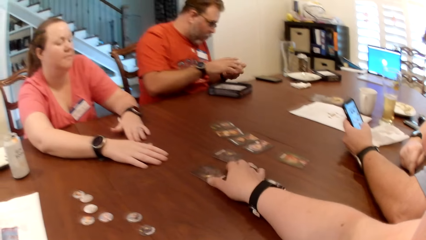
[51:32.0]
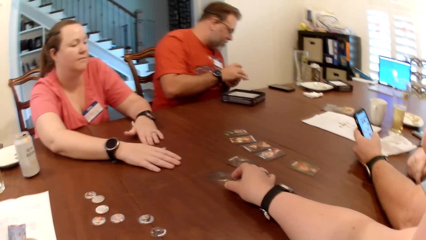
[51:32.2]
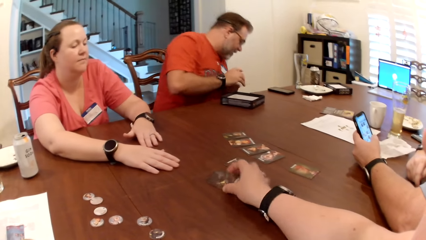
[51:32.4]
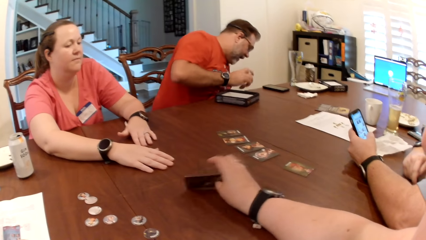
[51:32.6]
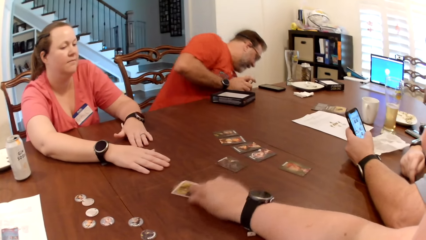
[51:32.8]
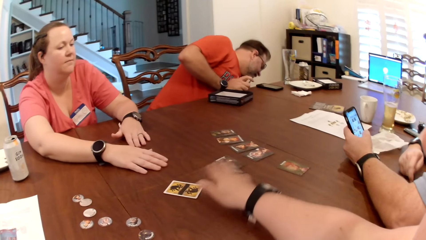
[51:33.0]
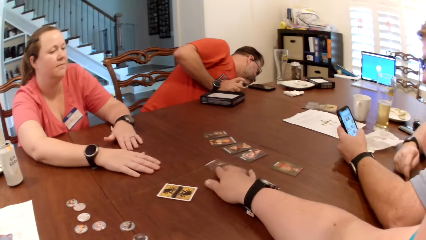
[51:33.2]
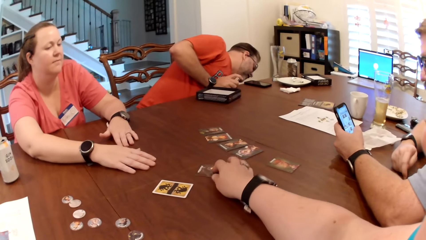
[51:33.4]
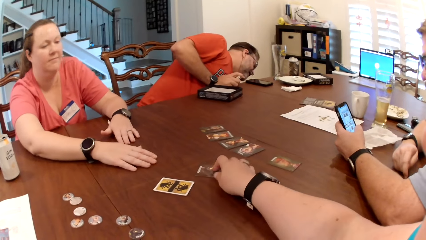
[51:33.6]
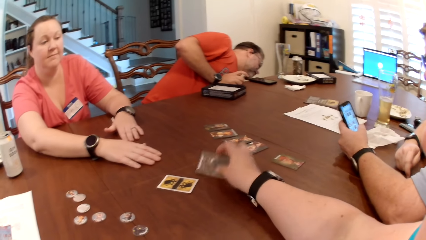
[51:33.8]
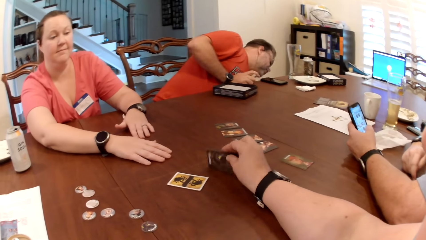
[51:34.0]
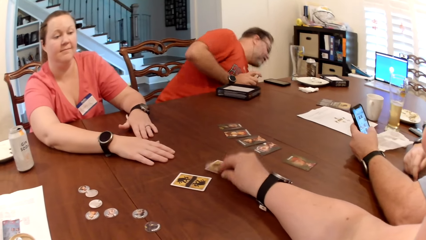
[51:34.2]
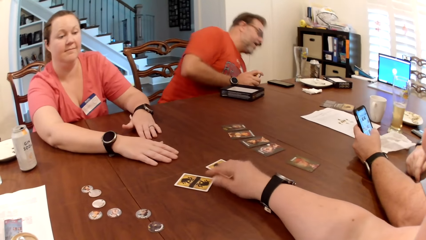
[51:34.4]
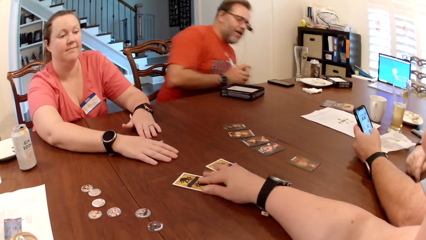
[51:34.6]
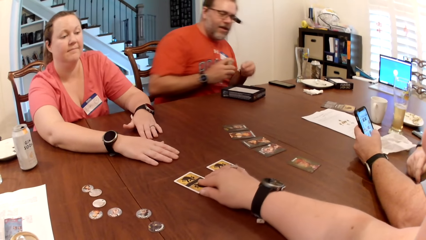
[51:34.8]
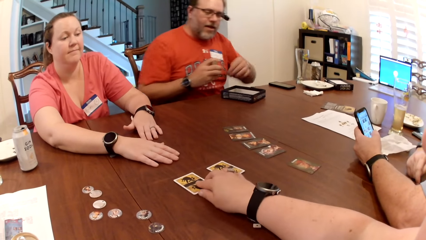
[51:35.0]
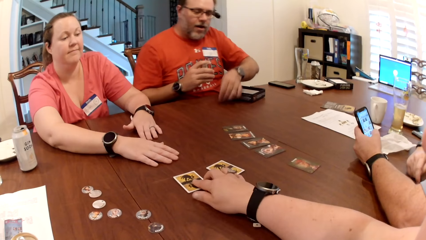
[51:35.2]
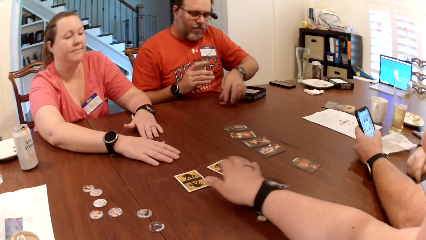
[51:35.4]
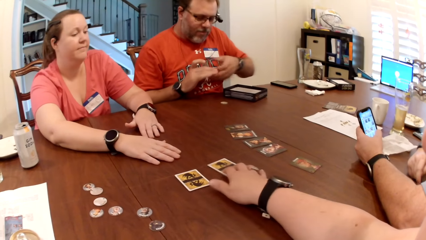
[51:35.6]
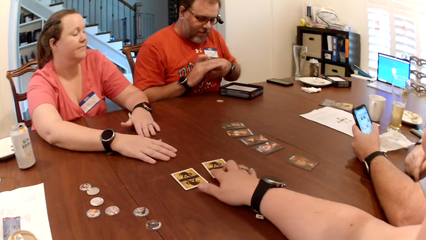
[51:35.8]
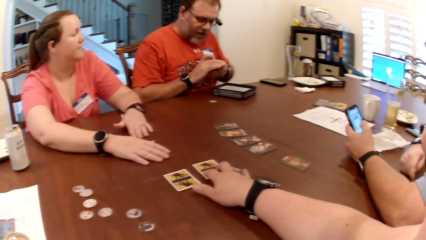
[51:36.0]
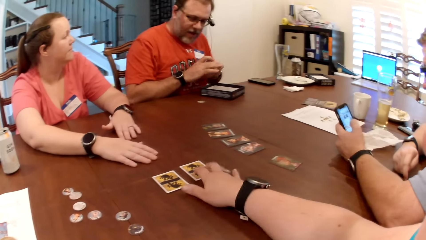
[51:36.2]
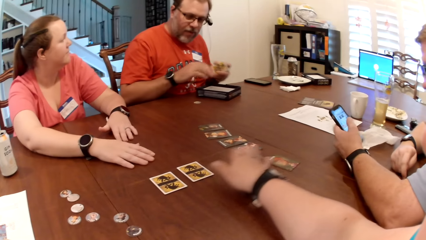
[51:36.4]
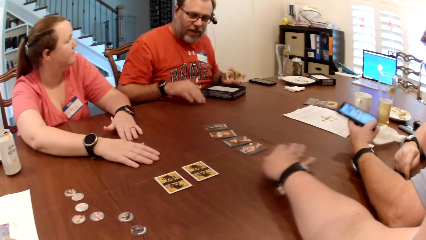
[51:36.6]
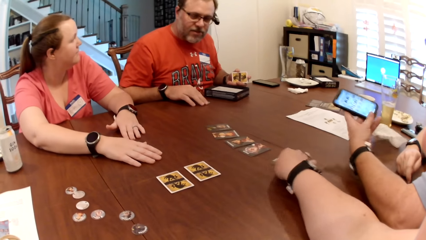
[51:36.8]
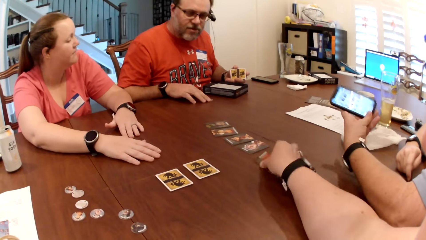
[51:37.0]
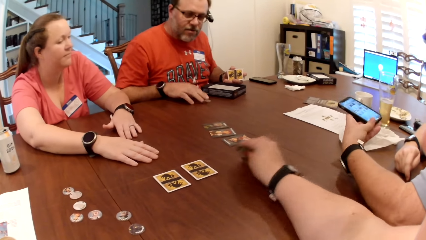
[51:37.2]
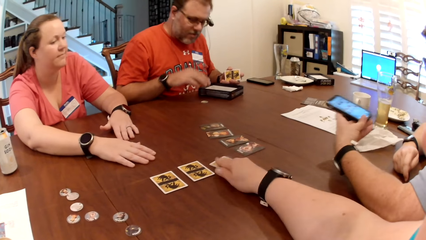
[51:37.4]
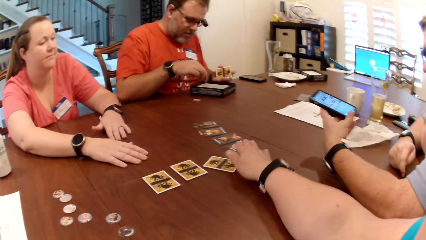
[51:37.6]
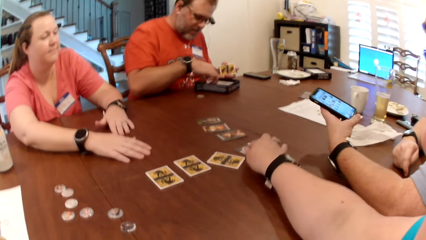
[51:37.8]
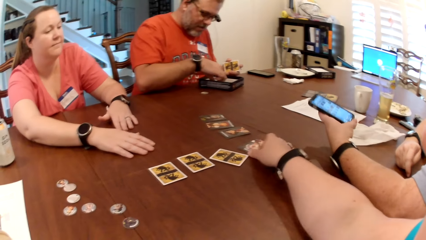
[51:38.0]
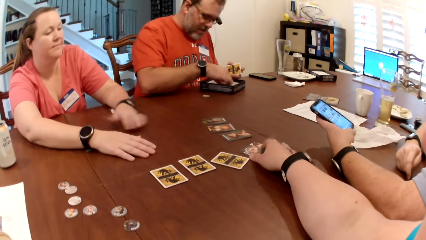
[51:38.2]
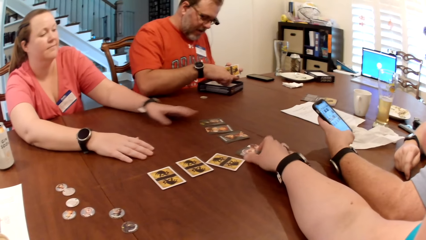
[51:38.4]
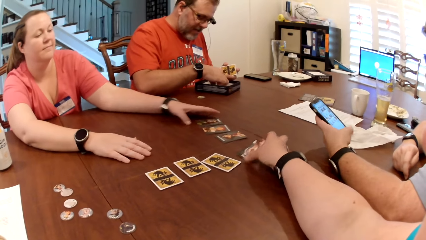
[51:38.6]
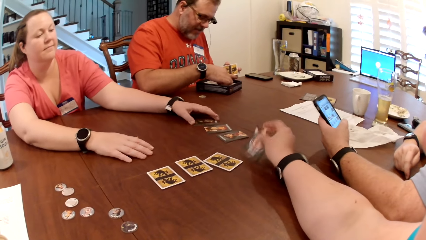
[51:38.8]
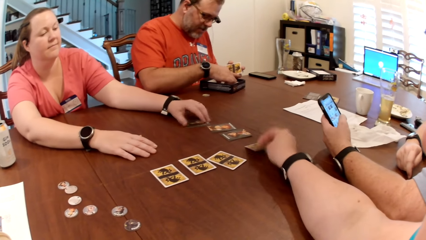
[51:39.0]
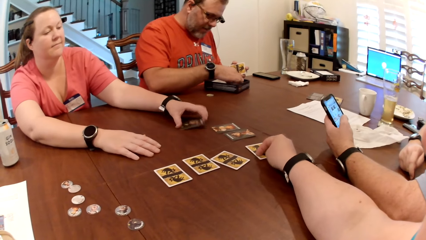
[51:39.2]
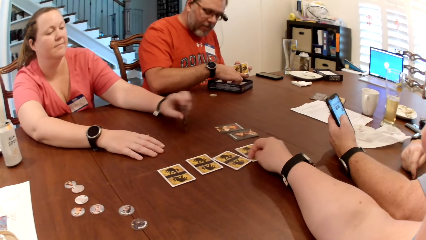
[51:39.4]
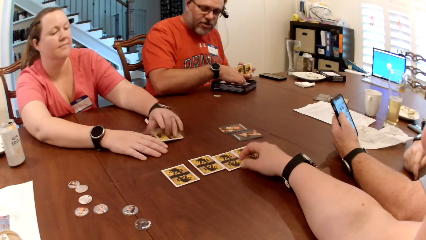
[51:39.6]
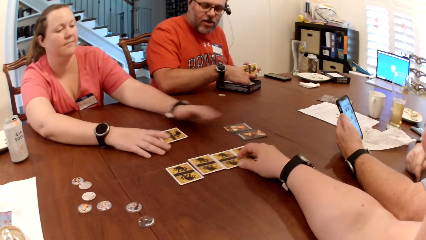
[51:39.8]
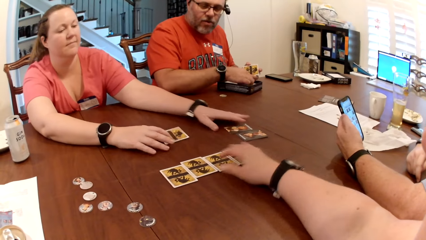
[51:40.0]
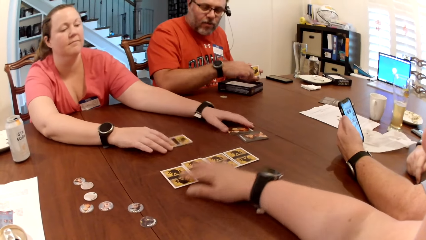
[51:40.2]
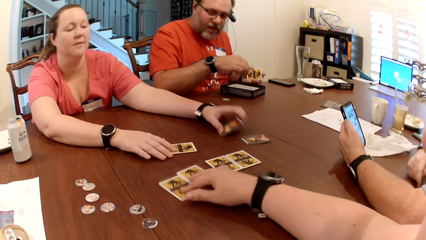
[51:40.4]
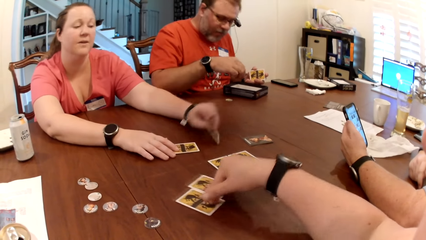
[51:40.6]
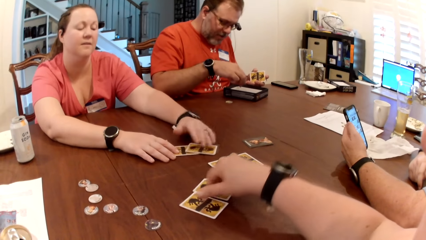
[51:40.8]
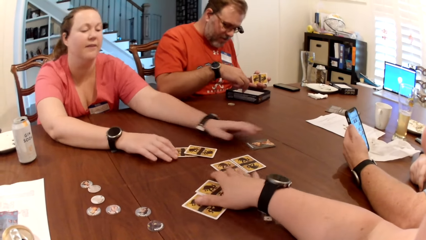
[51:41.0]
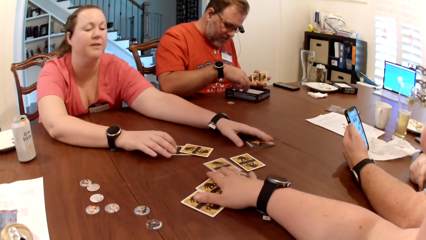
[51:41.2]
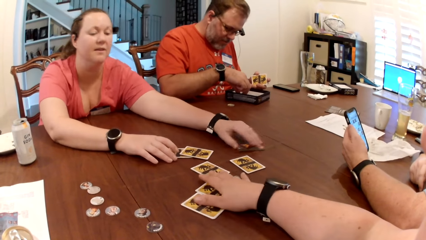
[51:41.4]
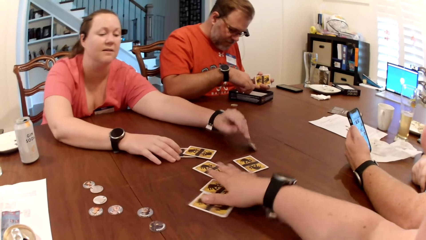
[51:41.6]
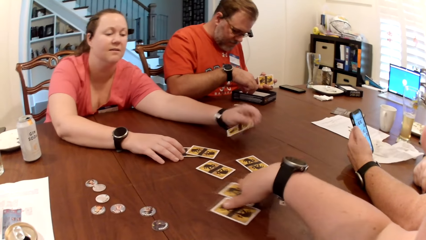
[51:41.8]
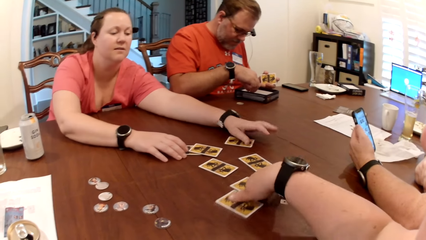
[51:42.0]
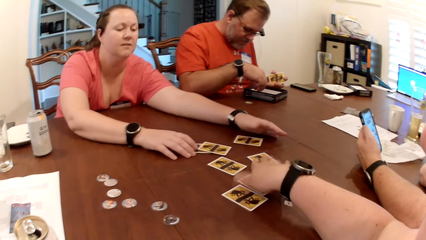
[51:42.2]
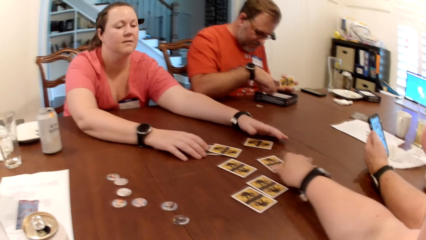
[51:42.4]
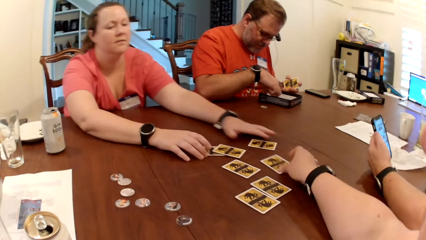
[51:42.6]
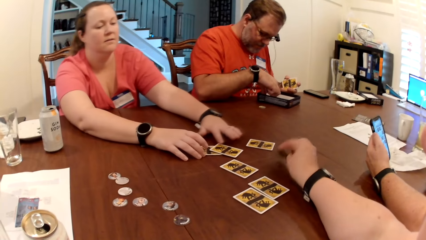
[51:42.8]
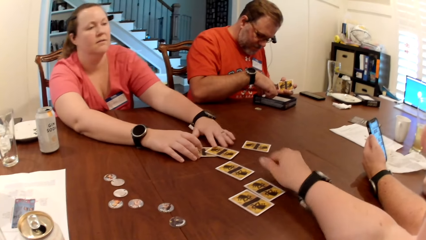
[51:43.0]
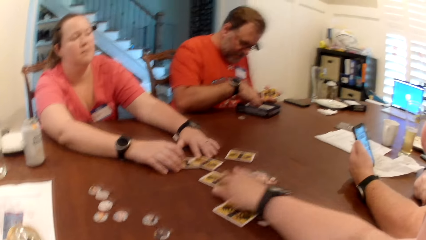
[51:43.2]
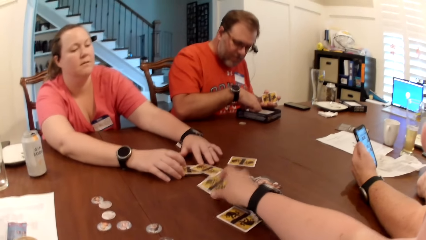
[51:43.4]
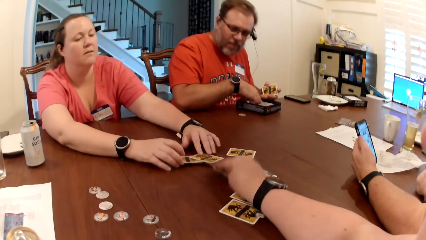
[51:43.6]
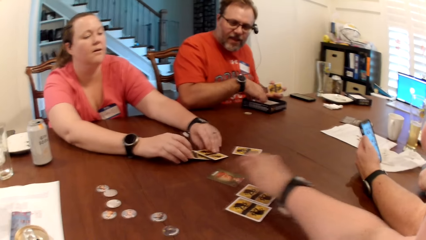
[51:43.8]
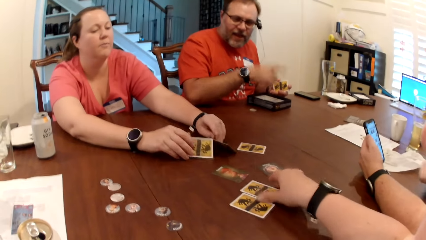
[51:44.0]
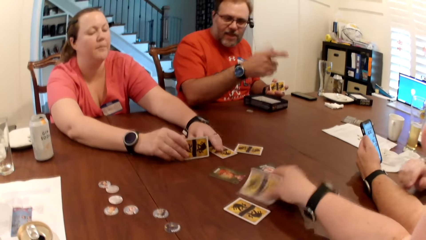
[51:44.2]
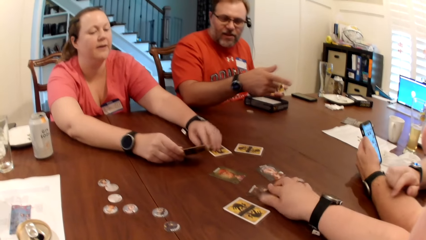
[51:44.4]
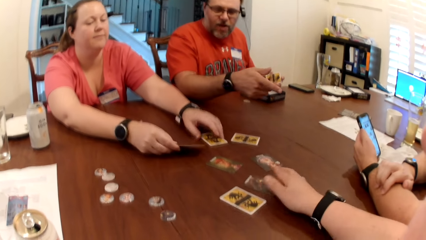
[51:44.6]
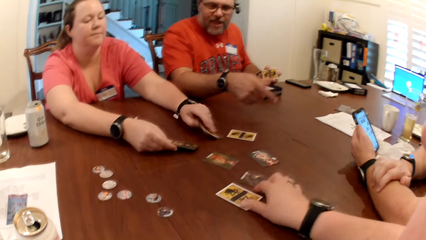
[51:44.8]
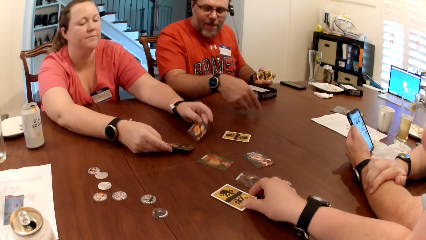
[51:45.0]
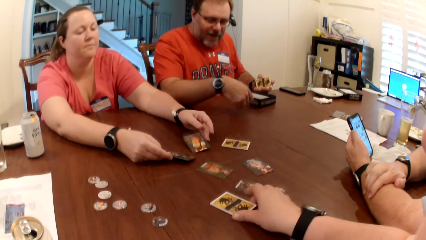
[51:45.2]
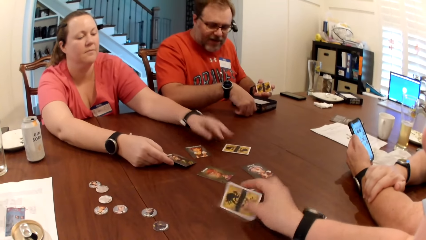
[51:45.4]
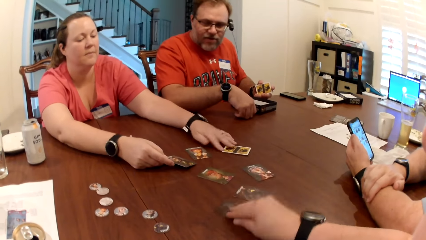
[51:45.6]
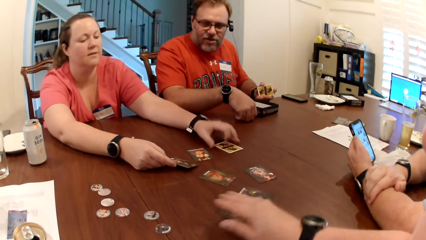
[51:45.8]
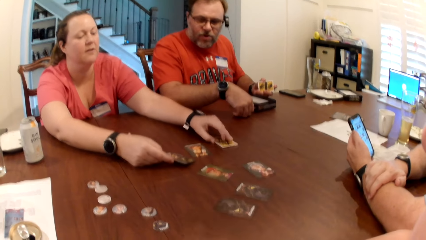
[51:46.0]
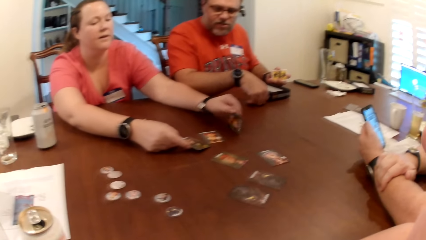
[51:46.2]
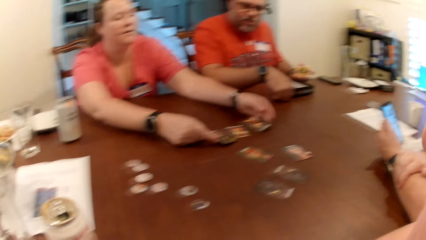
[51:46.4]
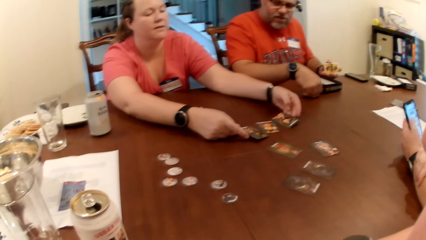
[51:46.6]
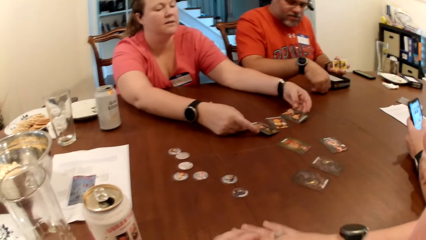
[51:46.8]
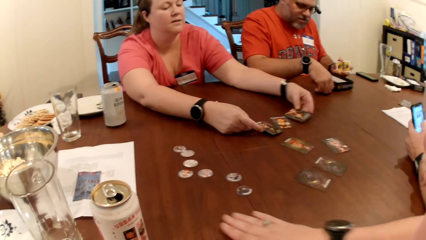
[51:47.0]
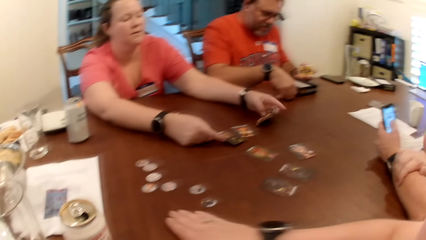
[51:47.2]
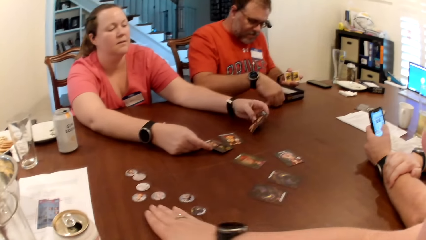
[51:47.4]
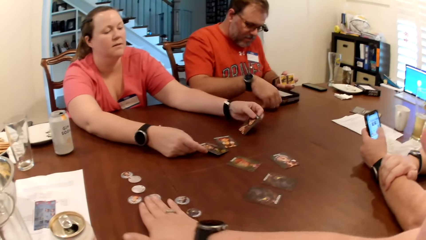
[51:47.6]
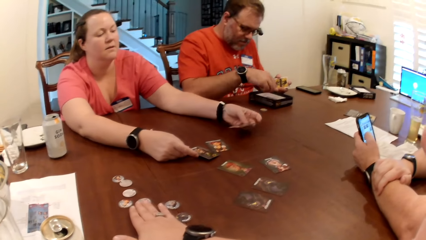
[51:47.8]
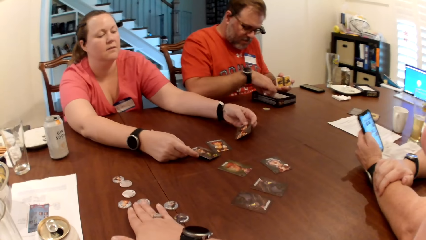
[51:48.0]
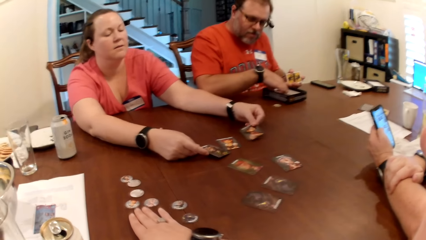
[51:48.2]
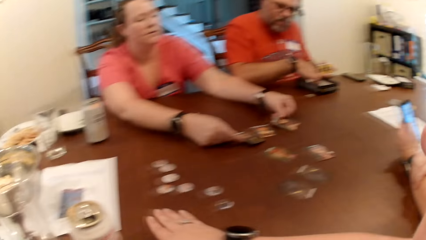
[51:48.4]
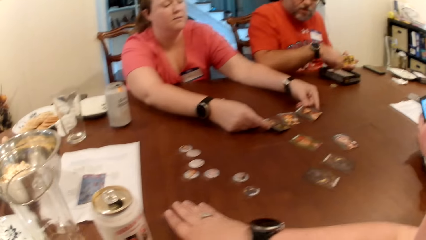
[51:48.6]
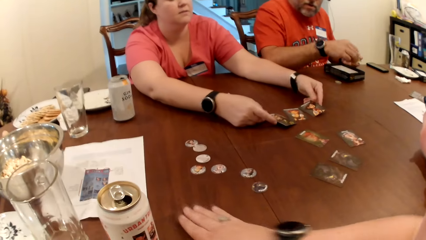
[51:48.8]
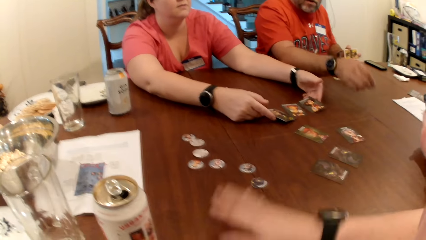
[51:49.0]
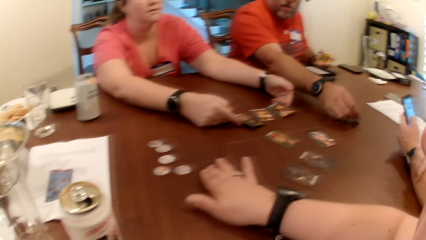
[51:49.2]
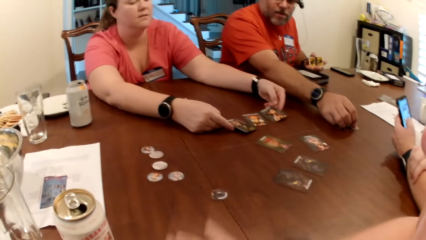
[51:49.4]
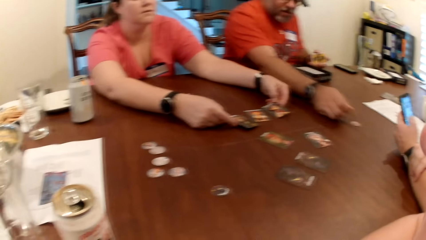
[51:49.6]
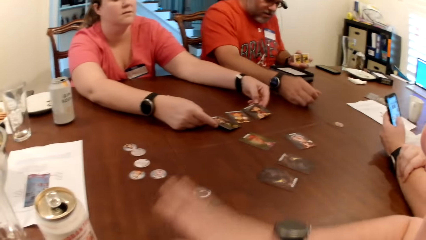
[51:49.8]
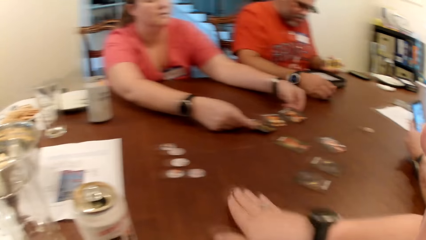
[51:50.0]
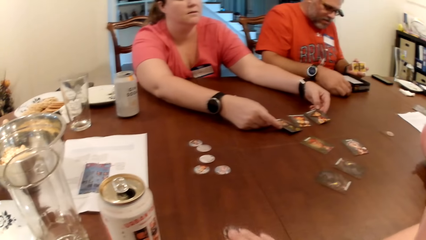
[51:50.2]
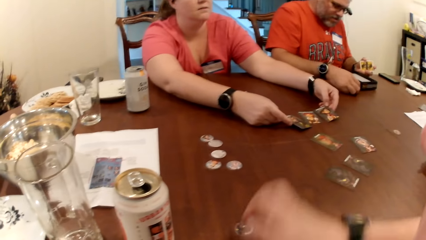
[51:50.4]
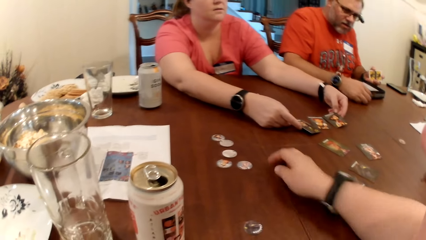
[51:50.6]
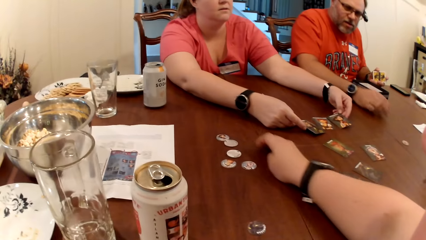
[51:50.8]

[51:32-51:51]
A man operates the phone in his left hand. The camera wearer turns a card on the table to its other side with her right hand. She does so again. She adjusts a card on the table with her right hand. She turns a card on the table to its other side with her right hand. She does so again. A woman turns a card on the table to its other side with her left hand. The camera wearer adjusts the cards on the table with her right hand. The woman turns a card on the table to its other side with her left hand. She does so again. The camera wearer turns a card on the table to its other side with her right hand repeatedly. The woman turns a card on the table to its other side with her right hand, and turns a card on the table to its other side with her left hand. The camera wearer turns a card on the table to its other side with her right hand. The woman turns a card on the table to its other side with her left hand. The camera wearer looks around. She adjusts a token on the table with her right hand. The man places the tokens on the table with his right hand.
